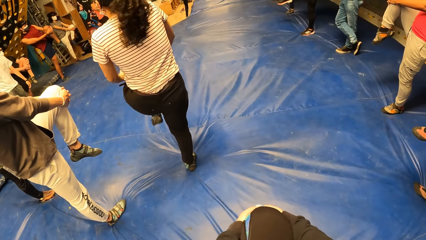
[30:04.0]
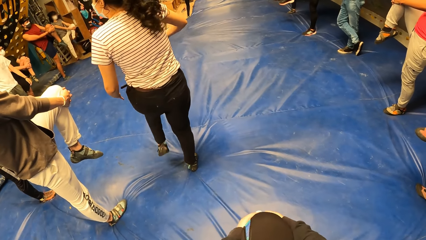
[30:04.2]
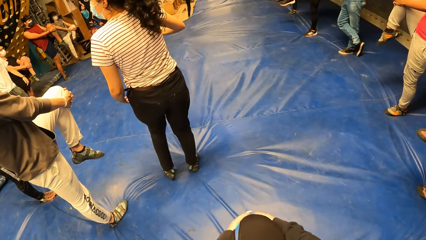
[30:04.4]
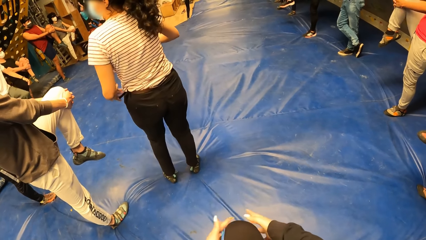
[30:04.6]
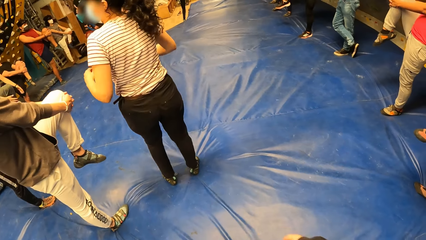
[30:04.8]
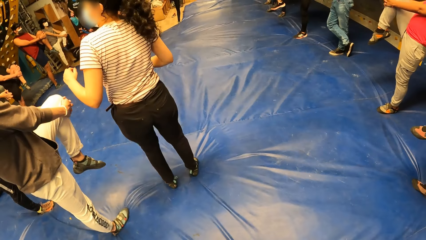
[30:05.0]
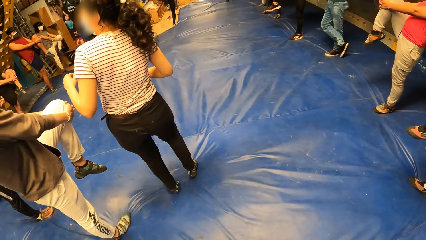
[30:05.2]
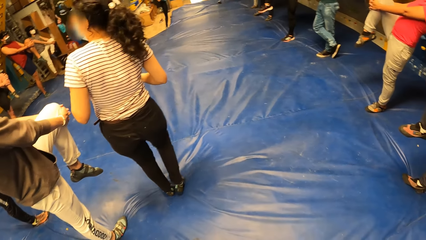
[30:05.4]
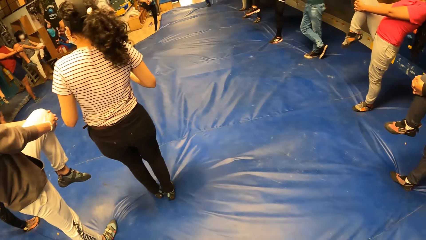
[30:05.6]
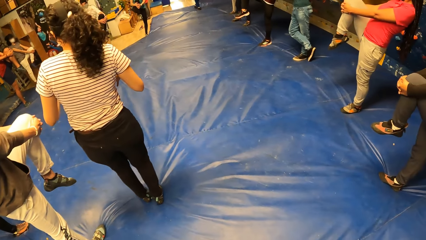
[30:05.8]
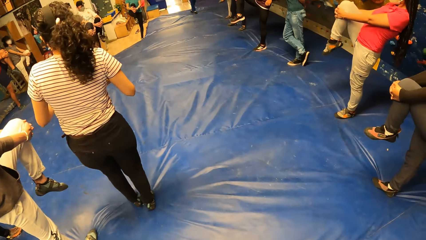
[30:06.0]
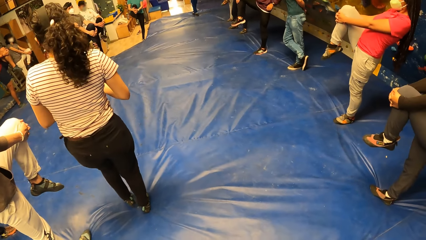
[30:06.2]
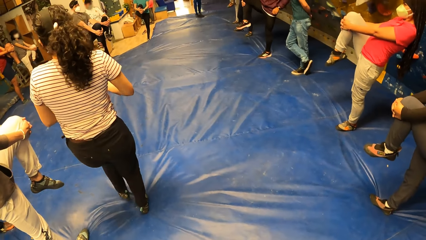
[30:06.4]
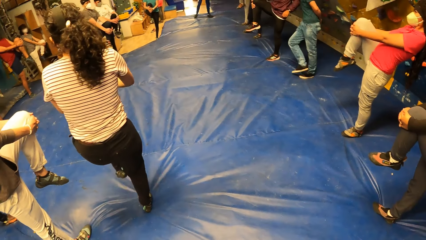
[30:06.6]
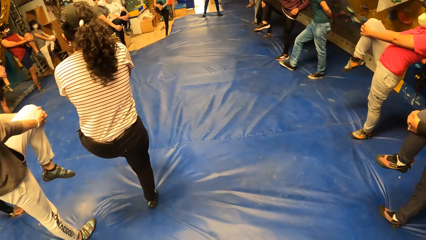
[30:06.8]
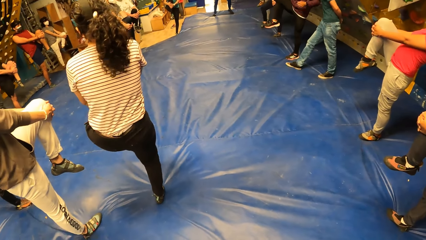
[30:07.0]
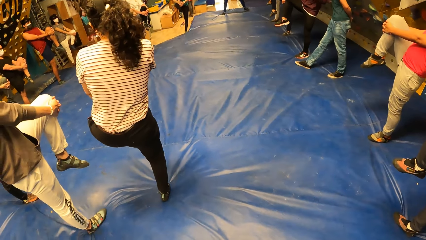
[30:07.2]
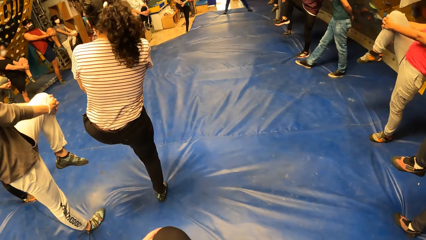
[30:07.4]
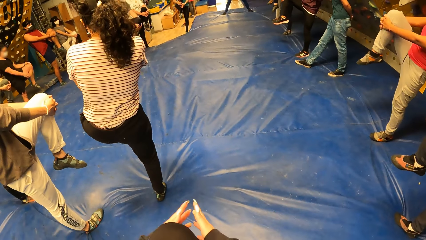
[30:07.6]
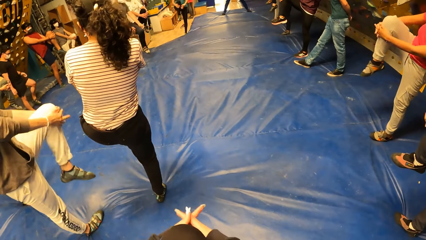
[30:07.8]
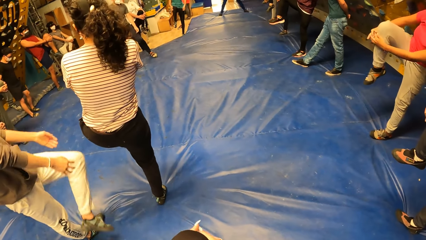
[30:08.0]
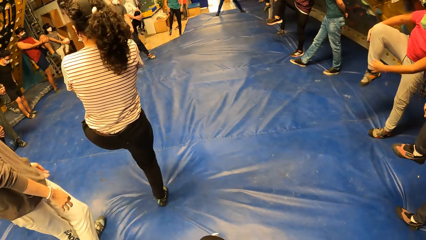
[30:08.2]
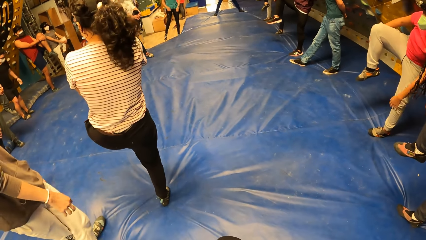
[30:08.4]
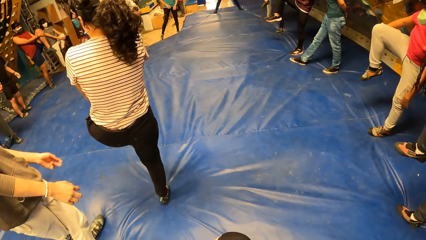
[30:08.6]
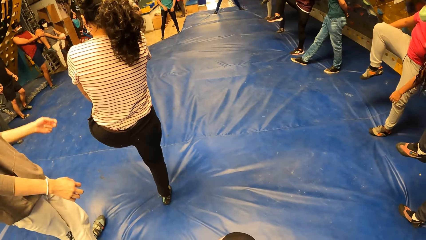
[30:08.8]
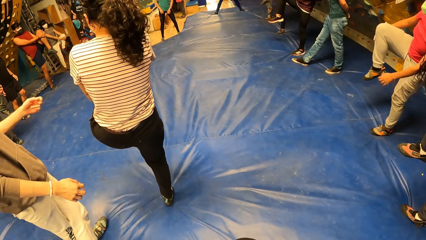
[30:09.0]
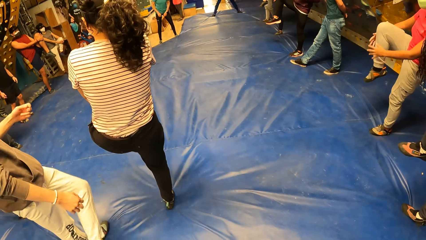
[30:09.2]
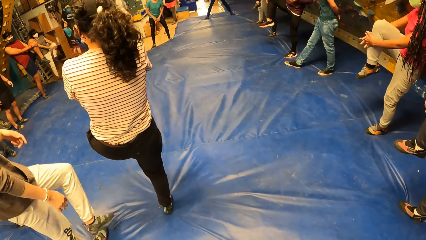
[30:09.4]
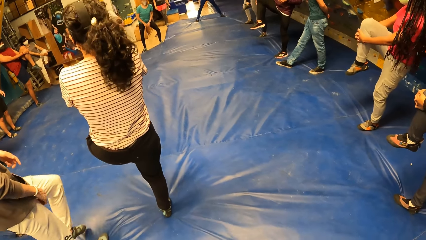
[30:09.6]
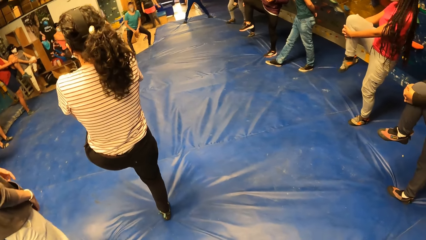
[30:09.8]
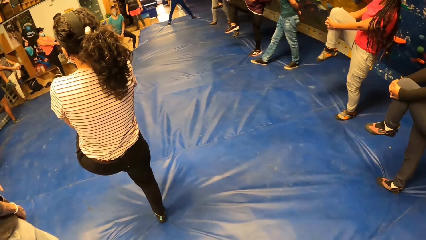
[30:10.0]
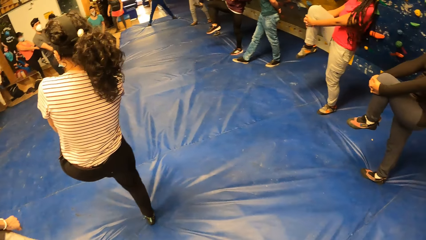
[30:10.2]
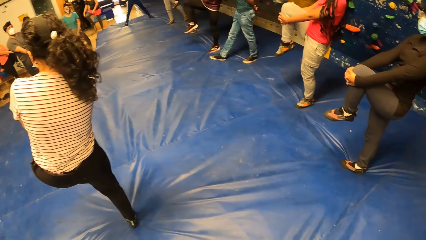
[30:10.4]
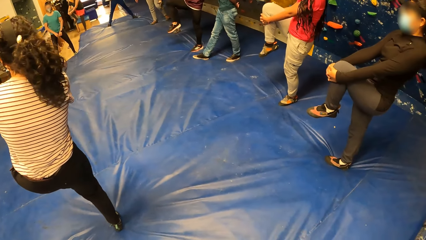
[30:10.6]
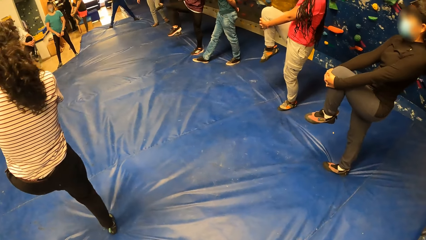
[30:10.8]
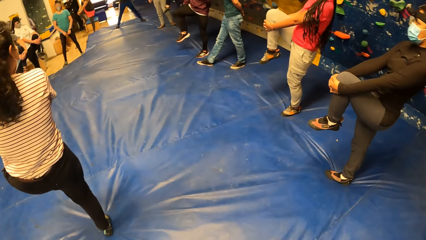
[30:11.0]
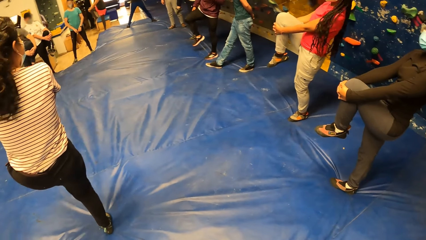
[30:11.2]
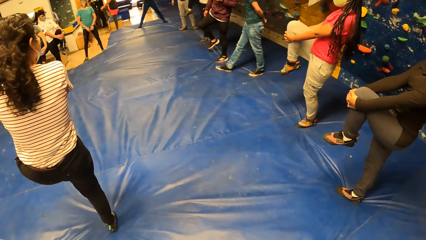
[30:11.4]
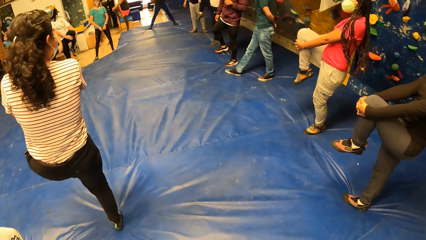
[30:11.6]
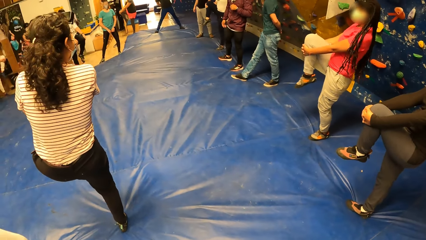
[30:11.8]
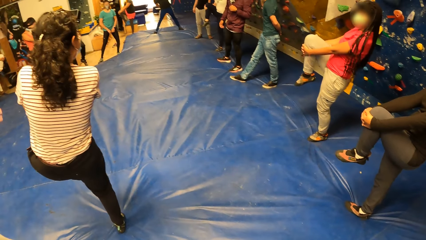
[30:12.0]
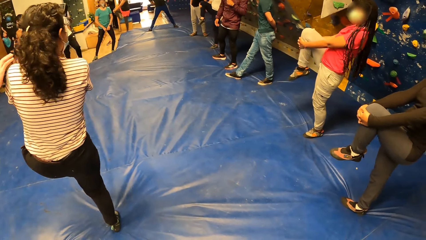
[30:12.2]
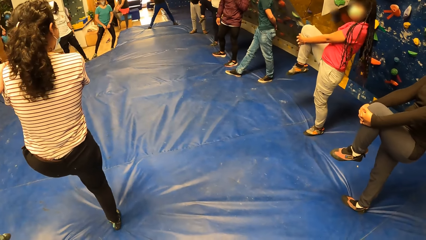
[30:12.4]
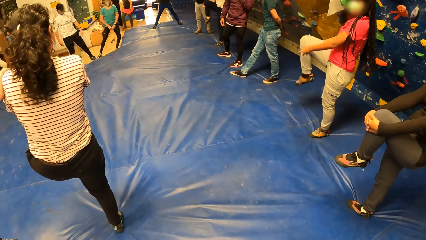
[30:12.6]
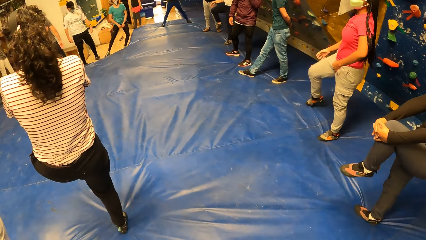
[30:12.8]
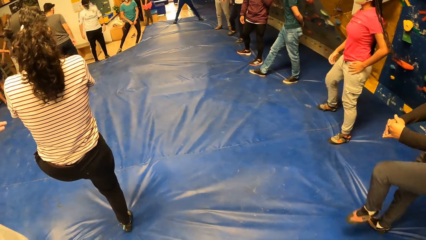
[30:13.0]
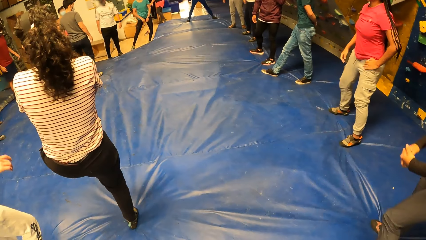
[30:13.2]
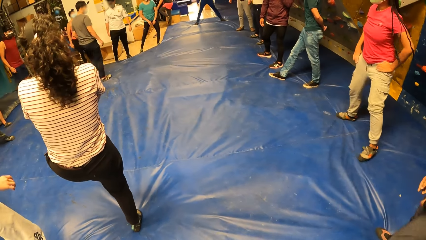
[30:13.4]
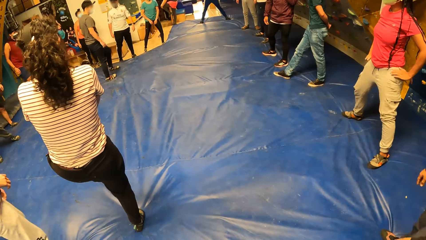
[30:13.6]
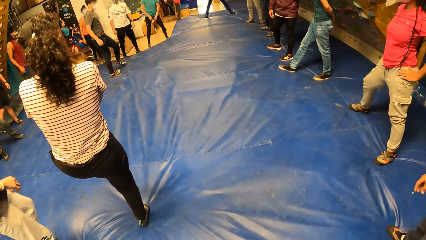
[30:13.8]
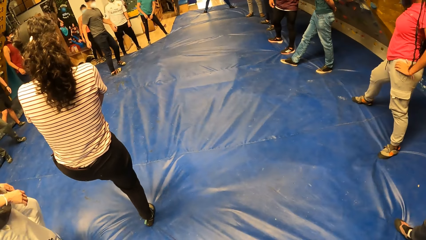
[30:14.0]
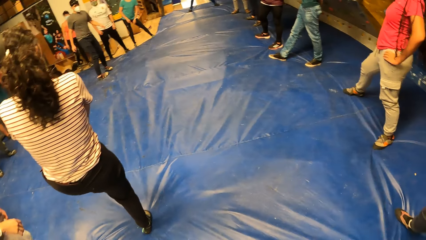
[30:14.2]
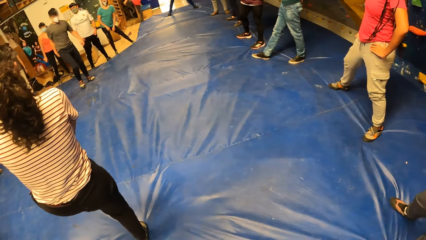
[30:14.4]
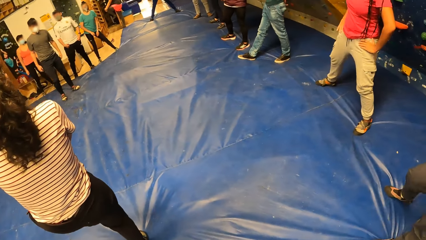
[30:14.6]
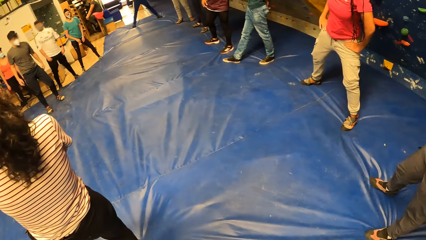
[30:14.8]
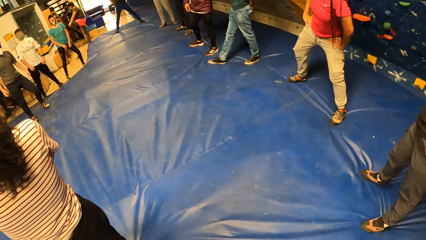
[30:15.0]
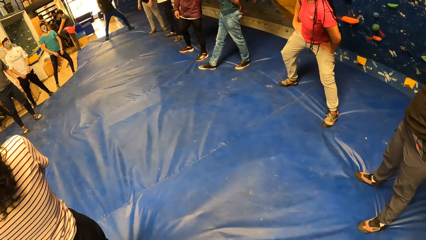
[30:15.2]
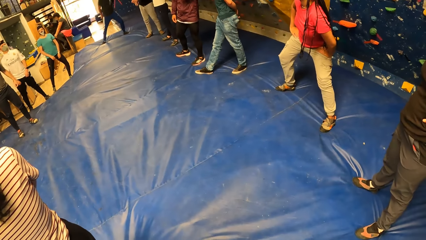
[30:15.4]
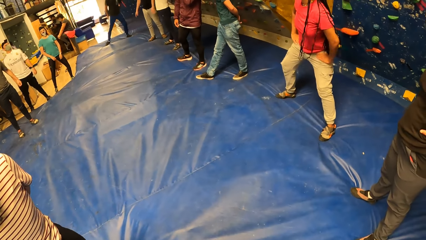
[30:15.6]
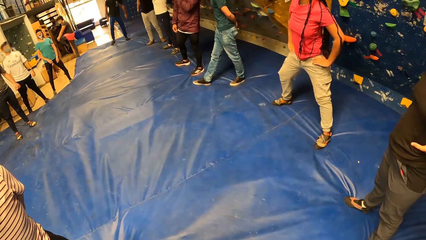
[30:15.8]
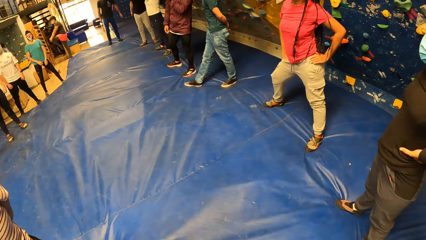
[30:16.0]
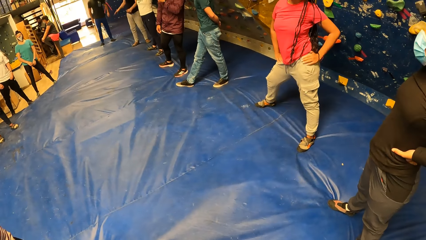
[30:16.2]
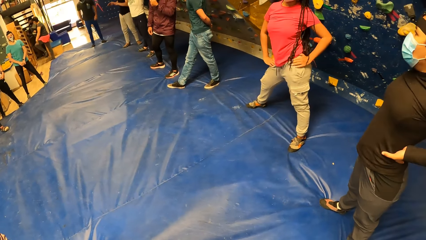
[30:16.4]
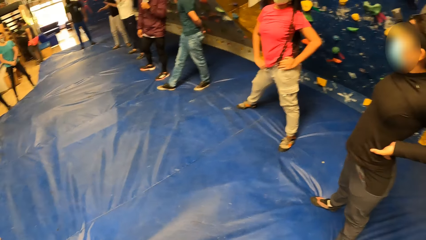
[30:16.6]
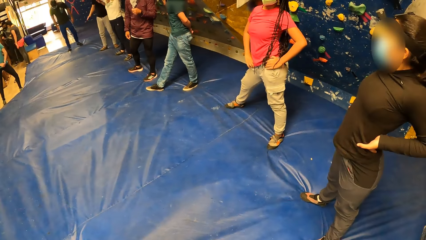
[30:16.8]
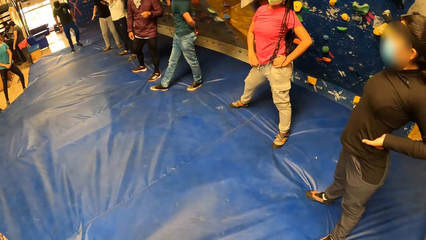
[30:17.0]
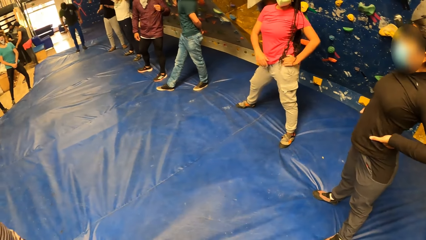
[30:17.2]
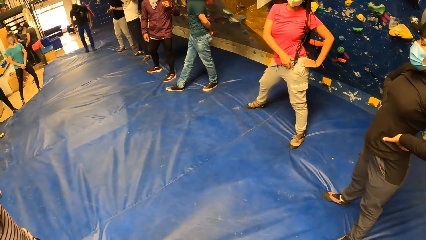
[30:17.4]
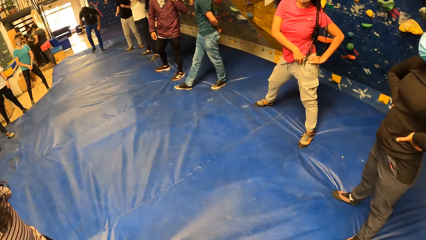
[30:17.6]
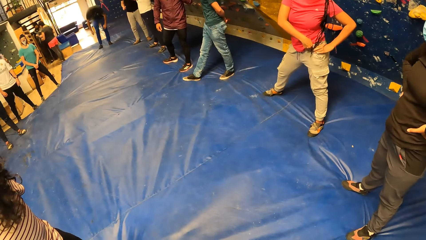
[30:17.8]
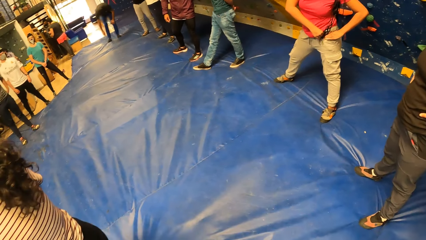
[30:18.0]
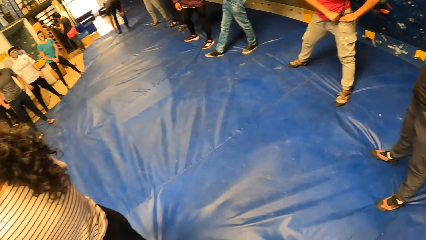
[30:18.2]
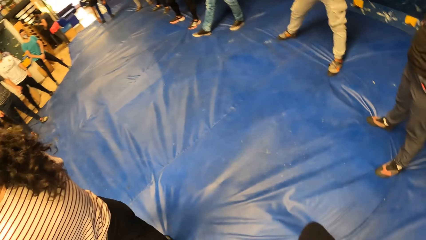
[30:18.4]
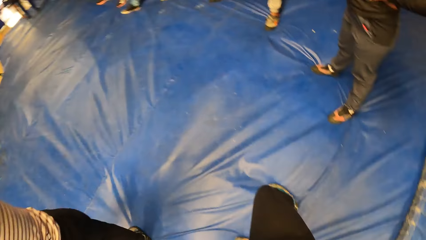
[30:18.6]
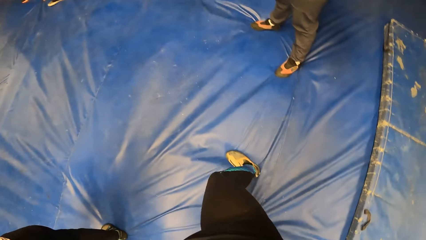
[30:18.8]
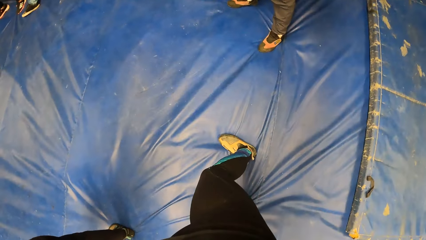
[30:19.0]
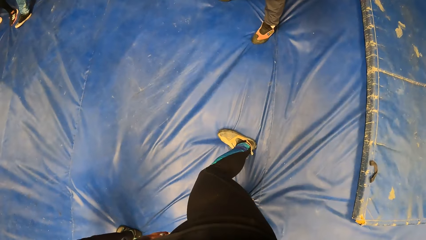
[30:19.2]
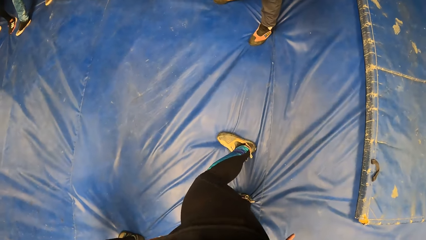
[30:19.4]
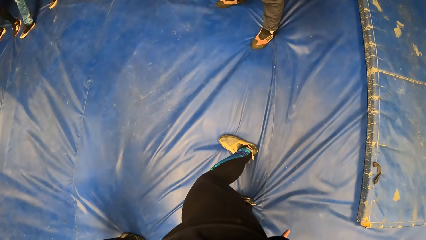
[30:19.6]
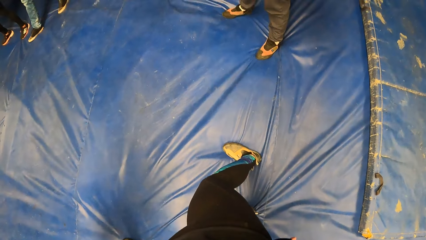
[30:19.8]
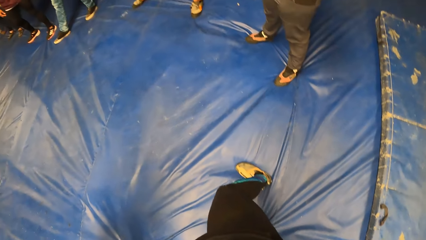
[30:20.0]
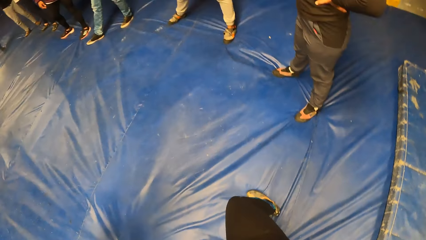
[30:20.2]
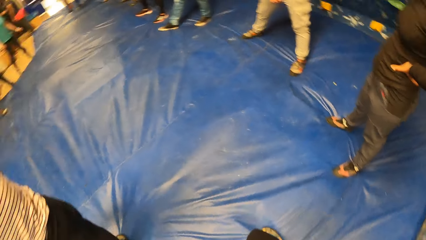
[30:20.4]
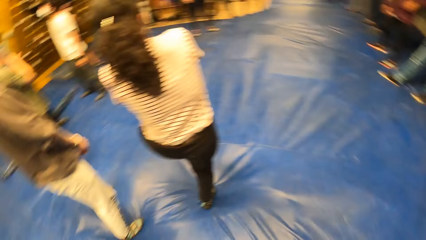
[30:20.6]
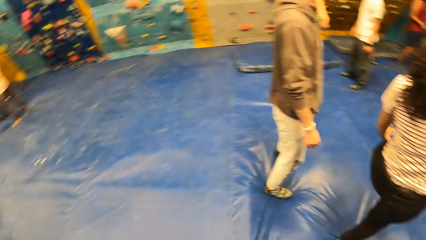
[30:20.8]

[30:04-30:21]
The camera wearer stands. They hold up a knee. They stand.
